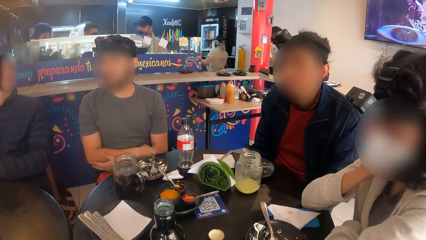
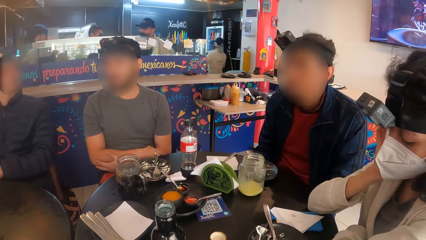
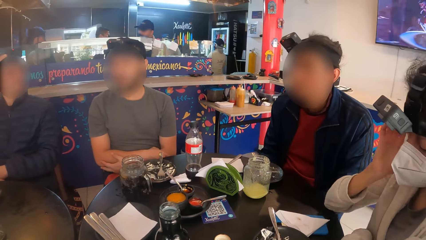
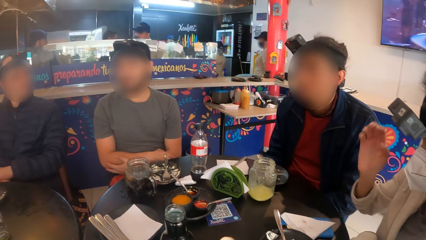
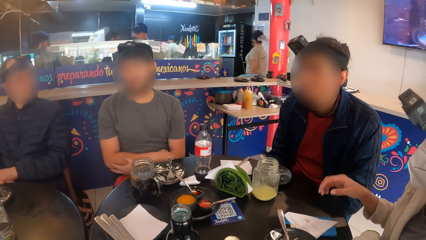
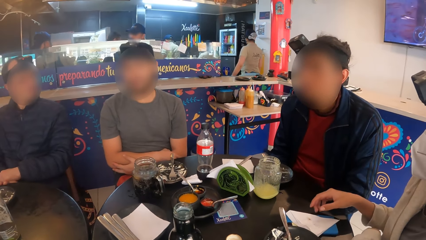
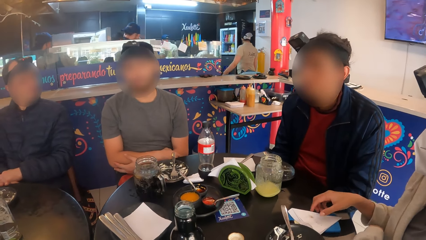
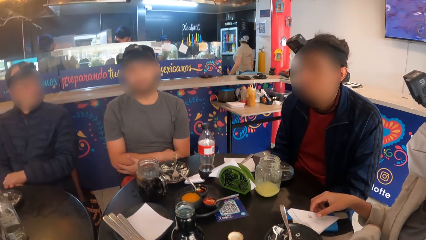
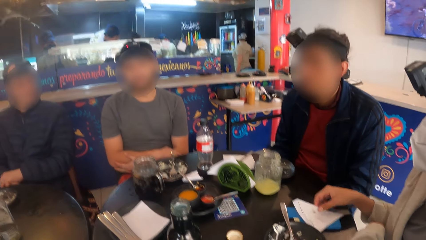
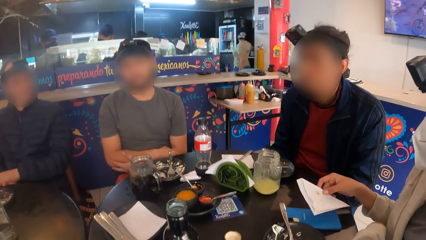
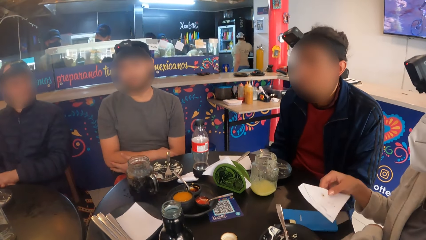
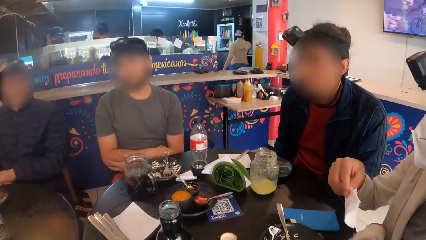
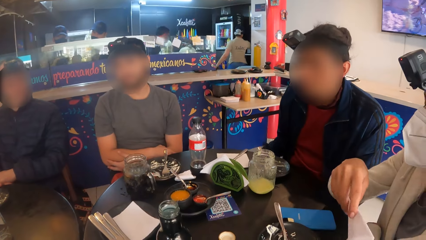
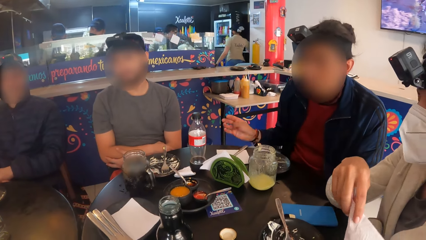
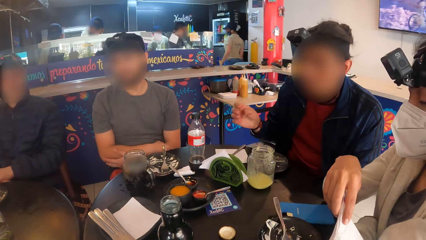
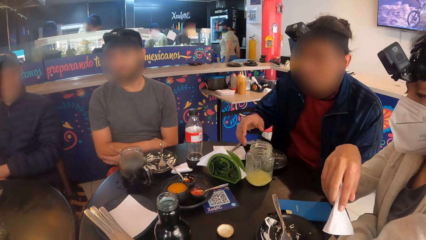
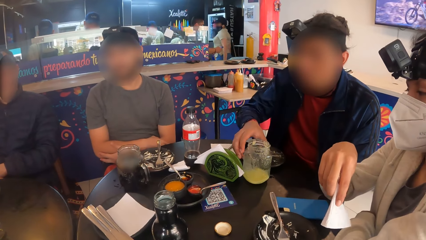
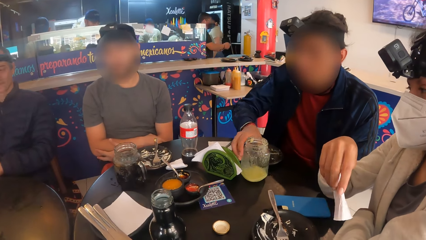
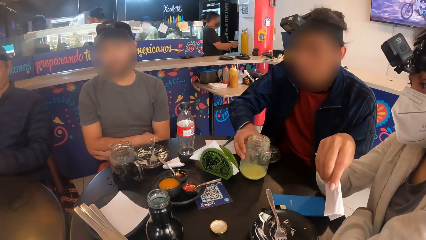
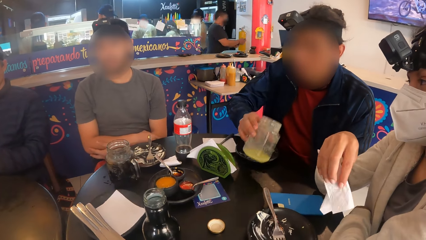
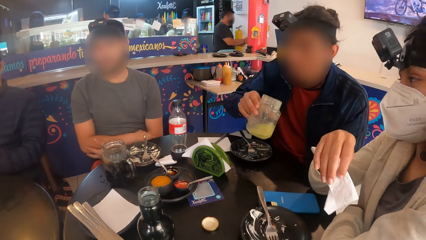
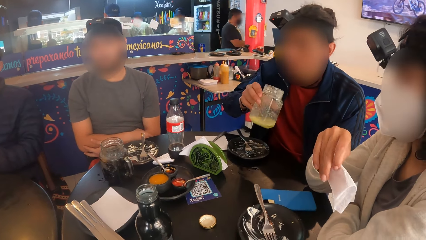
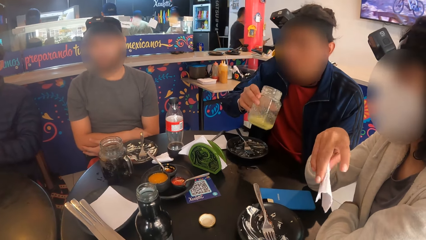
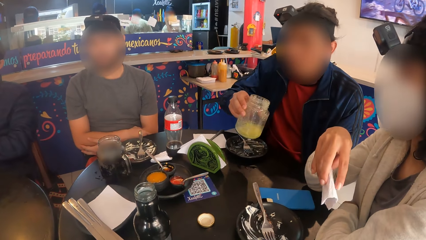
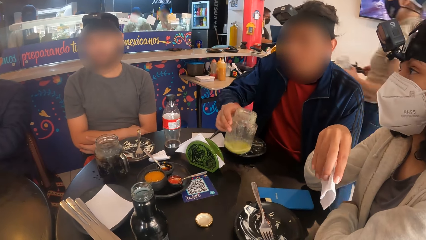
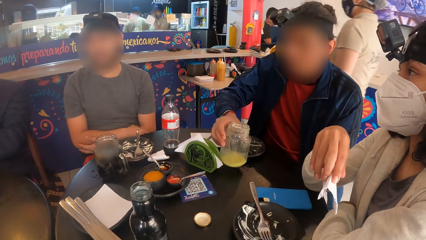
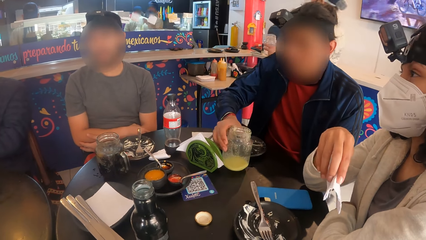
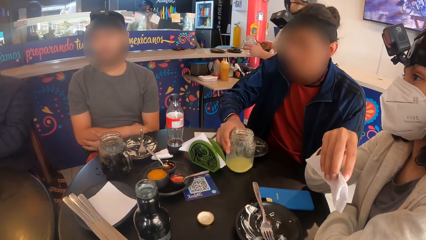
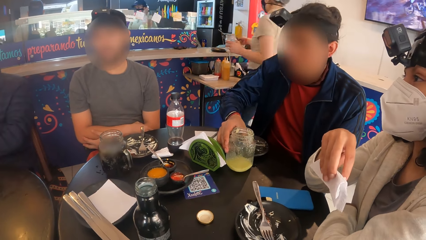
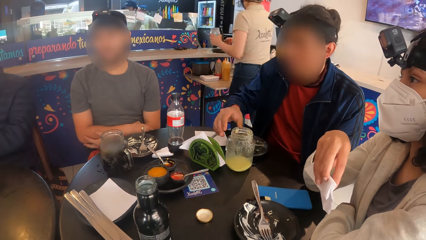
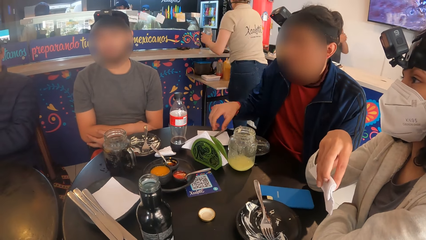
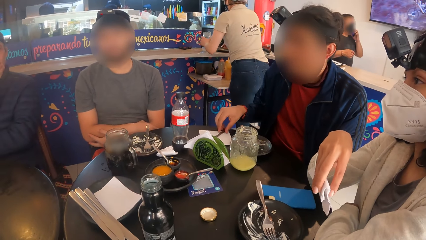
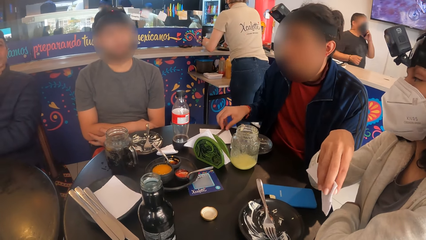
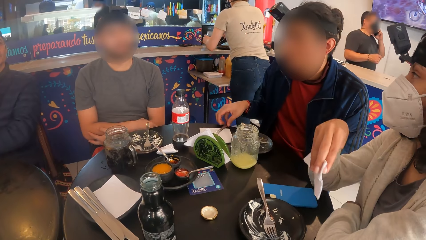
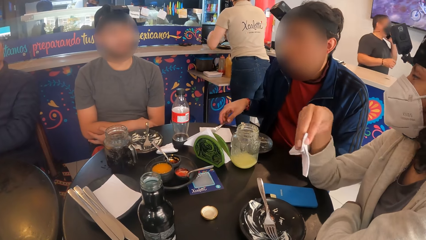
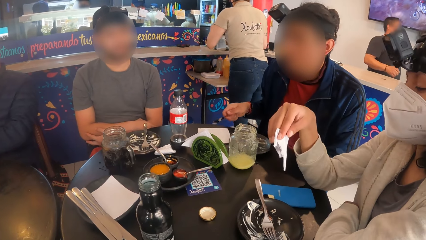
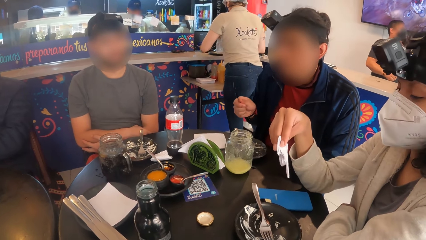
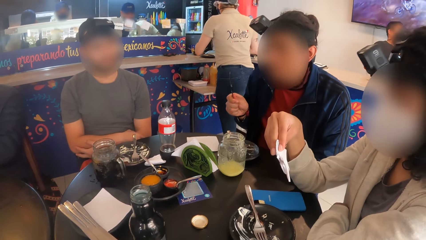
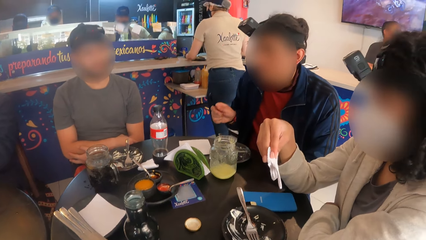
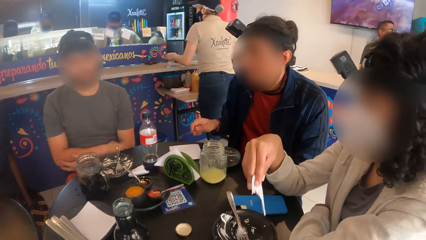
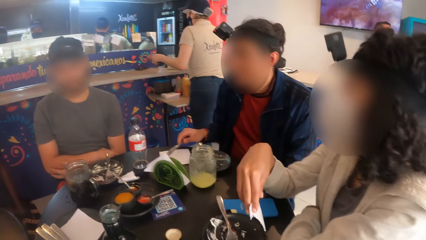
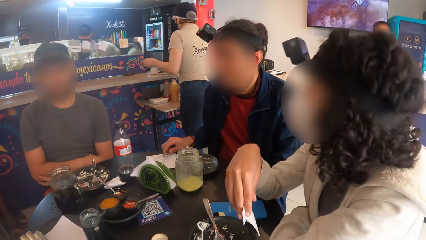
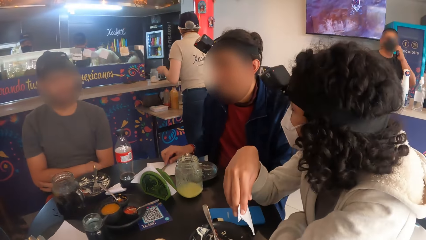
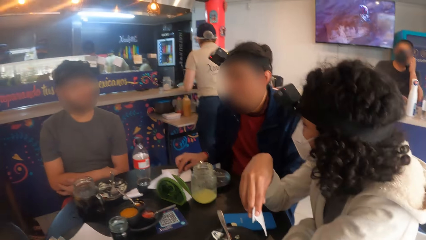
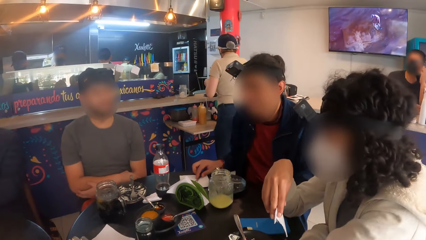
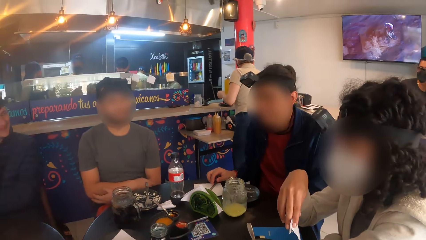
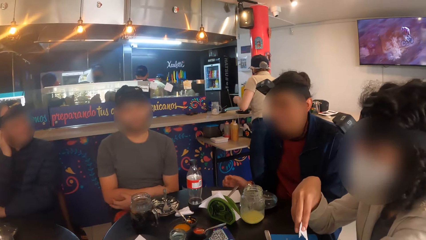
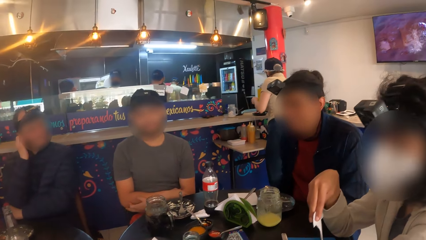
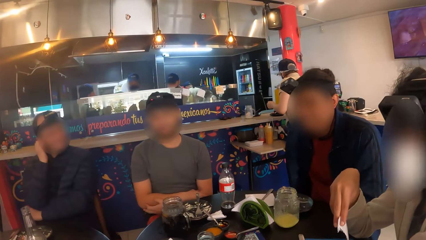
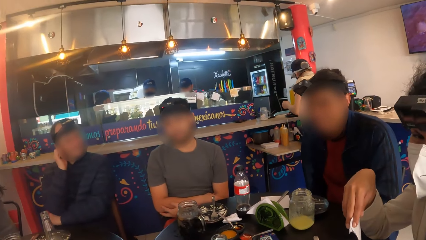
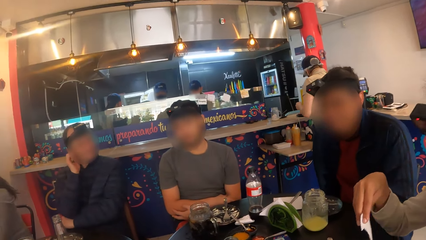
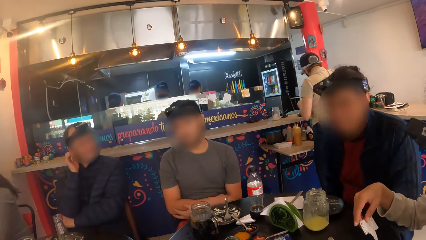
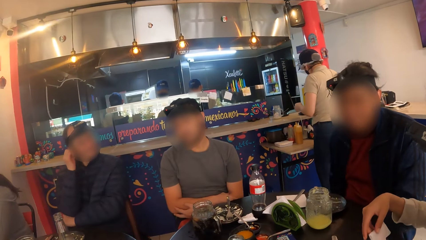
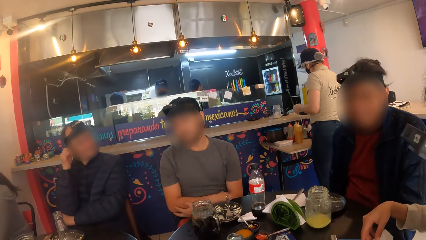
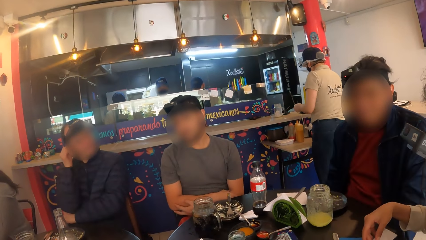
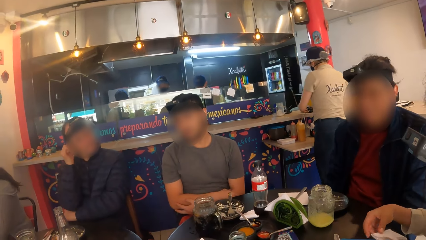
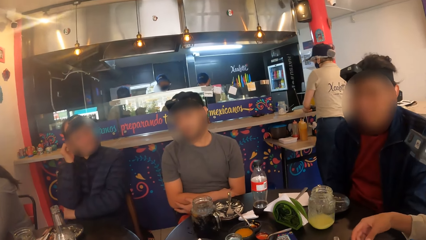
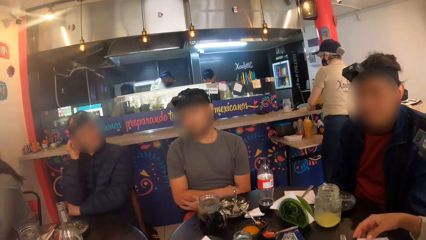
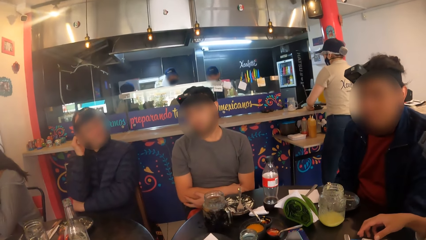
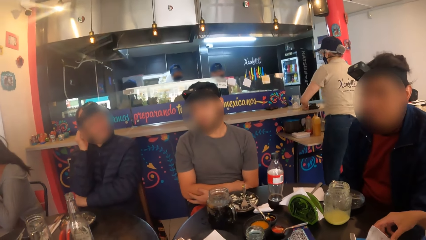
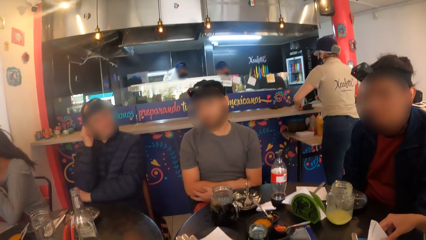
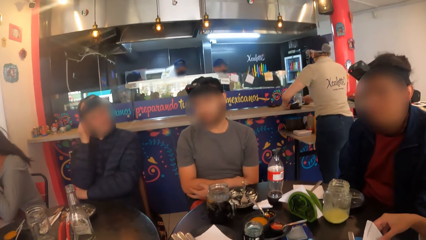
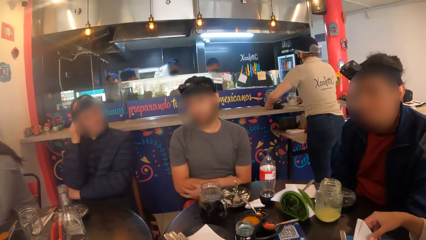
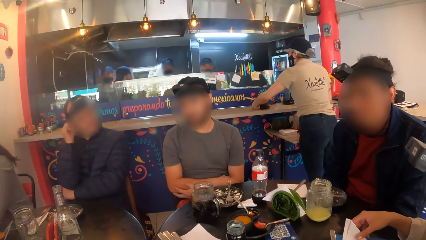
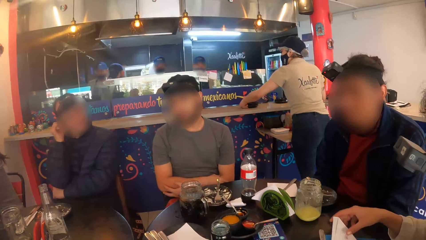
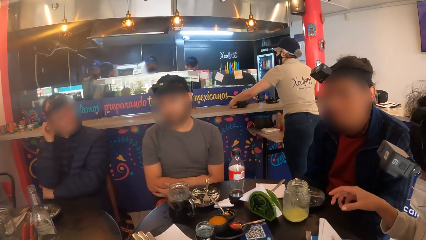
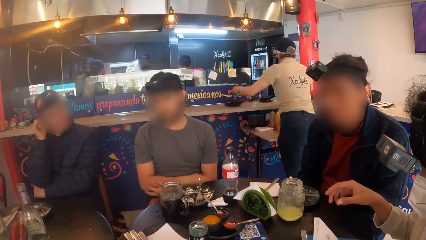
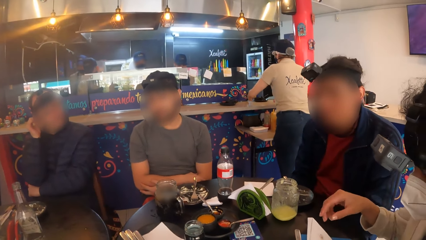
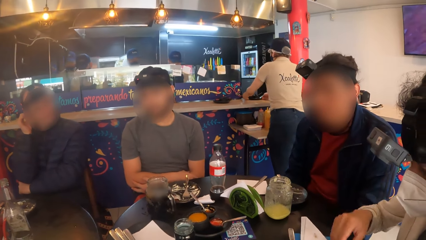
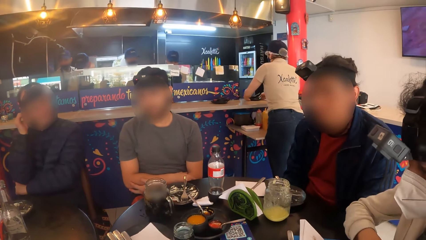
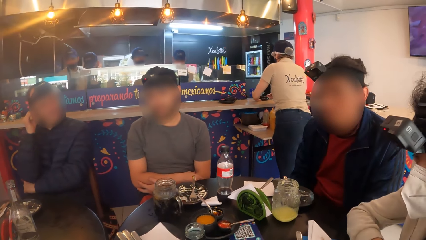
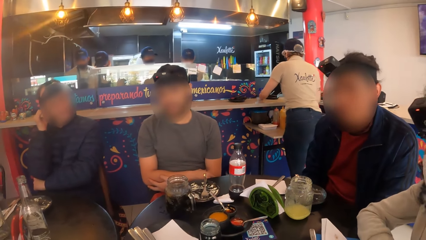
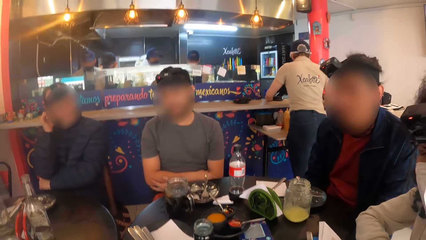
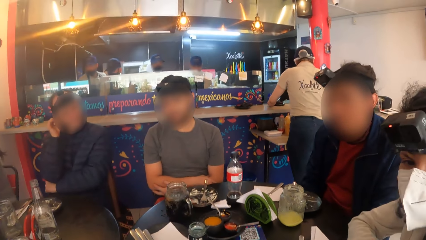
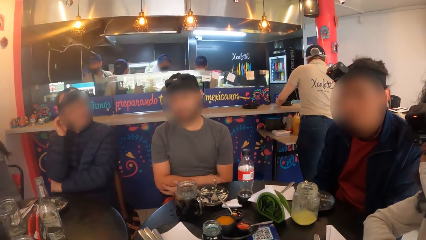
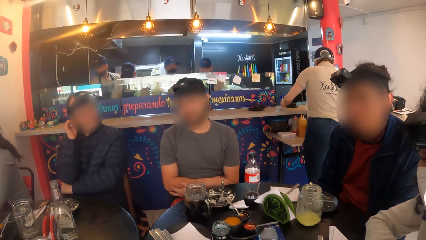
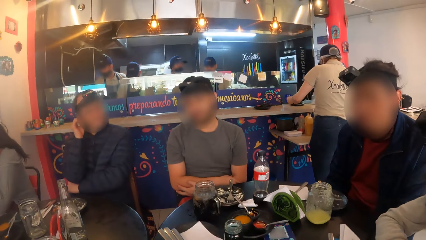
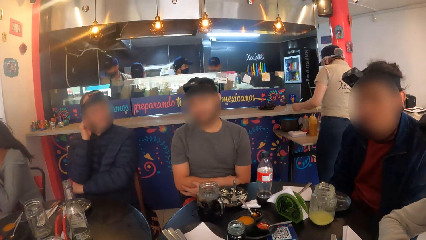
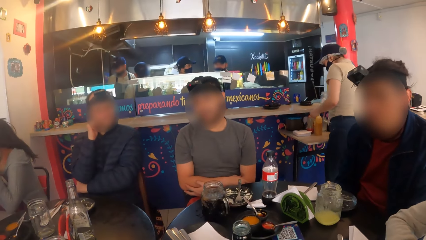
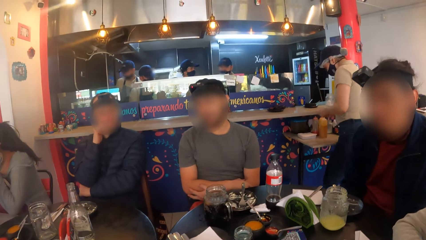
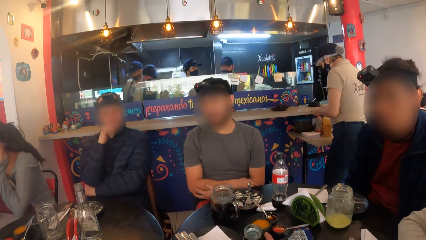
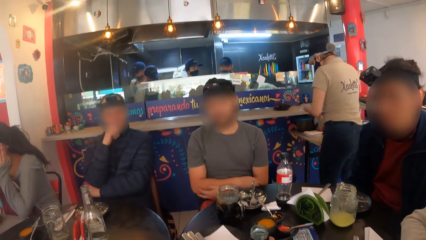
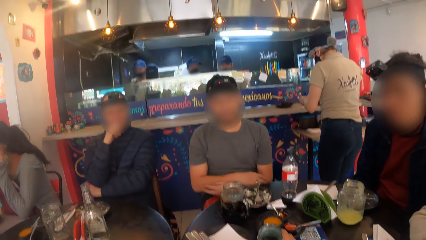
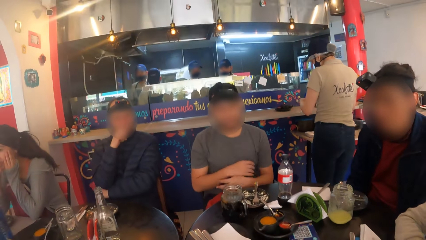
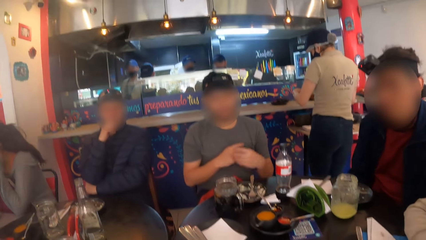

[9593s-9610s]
A woman carries a tissue from the table with her right hand. A man carries the cup of juice from the table with his right hand. The man drinks juice. The man shakes the cup of juice in his right hand. The man keeps the cup of juice on the table with his right hand. The man carries a fork from the table with his right hand. The man drops the fork on the table with his right hand. The woman keeps the tissue paper on the table with her right hand.
